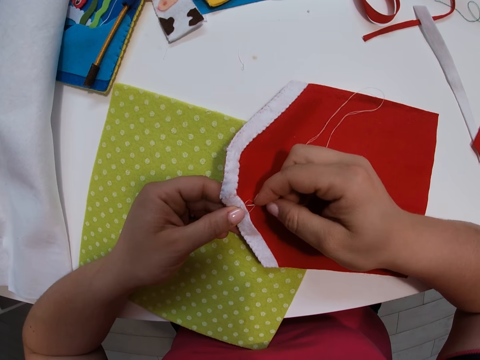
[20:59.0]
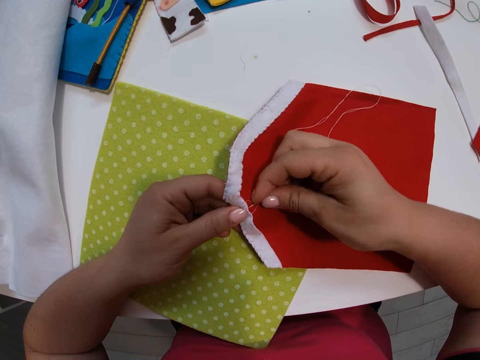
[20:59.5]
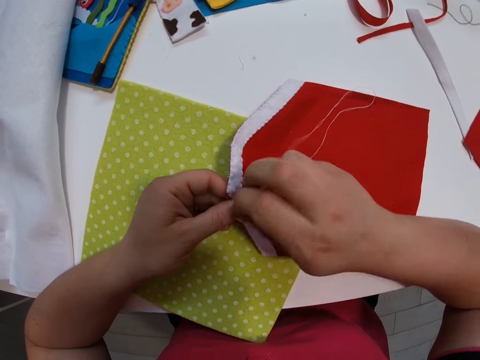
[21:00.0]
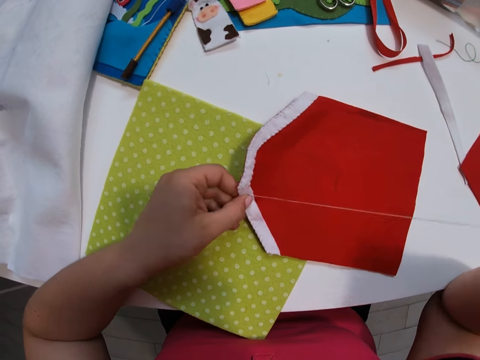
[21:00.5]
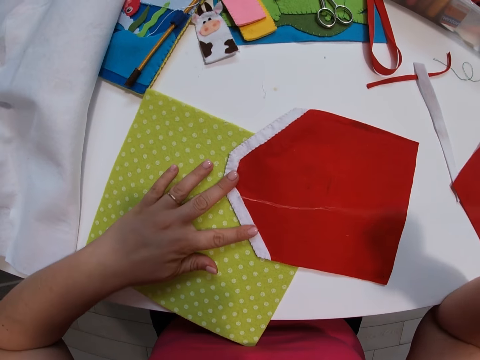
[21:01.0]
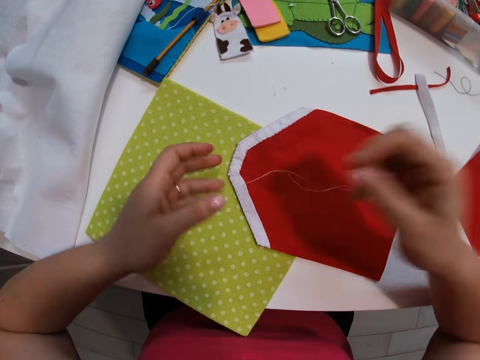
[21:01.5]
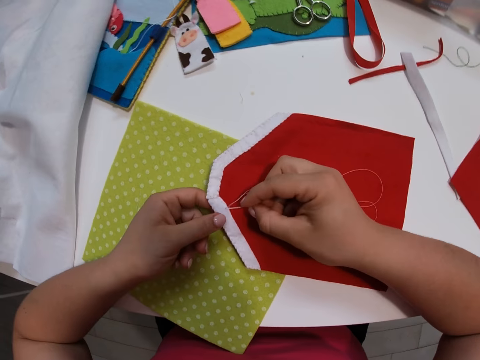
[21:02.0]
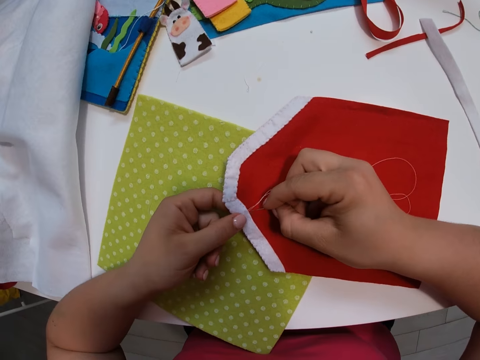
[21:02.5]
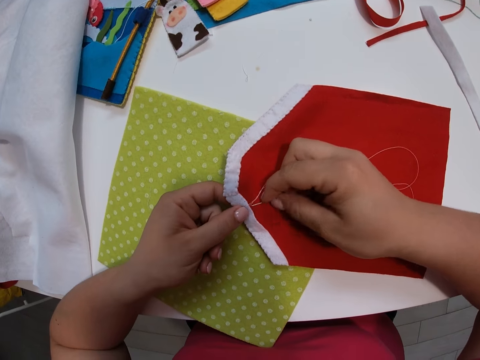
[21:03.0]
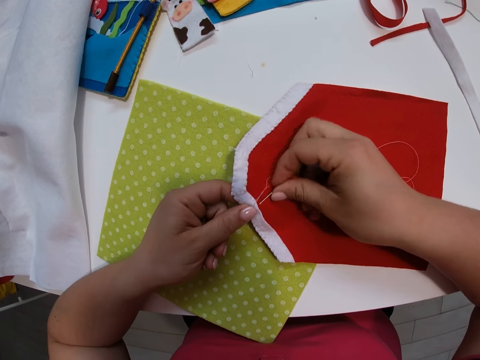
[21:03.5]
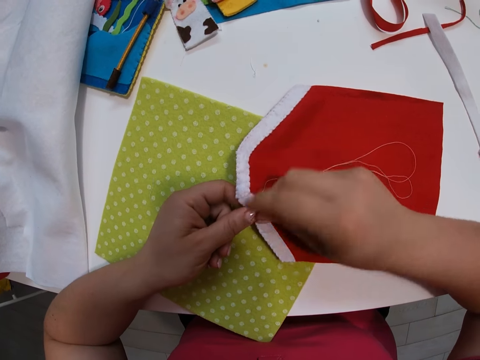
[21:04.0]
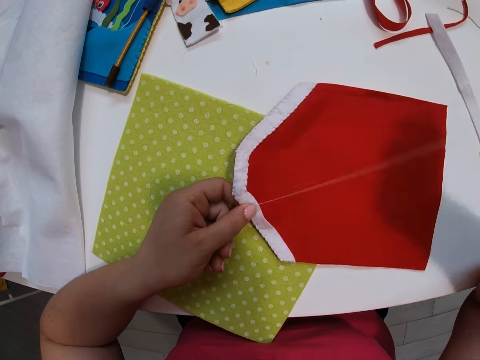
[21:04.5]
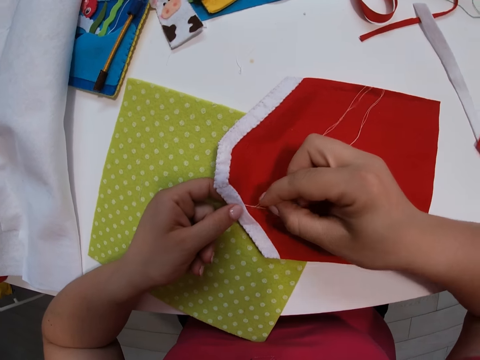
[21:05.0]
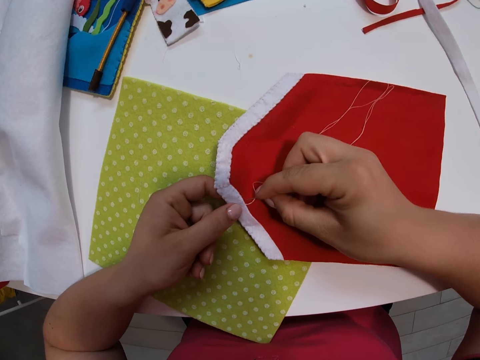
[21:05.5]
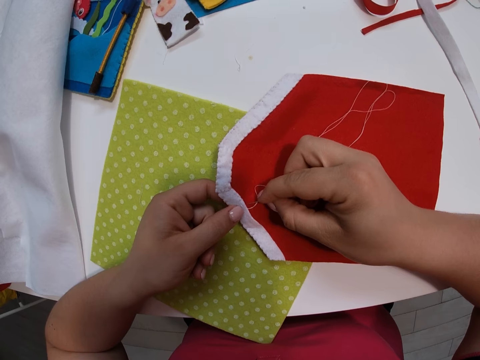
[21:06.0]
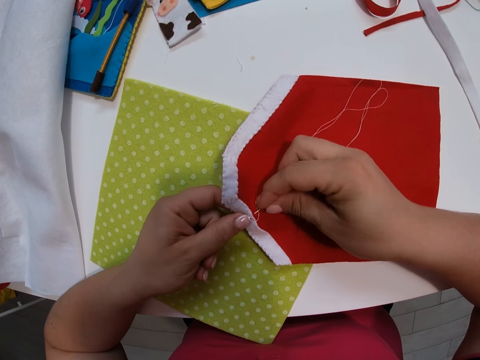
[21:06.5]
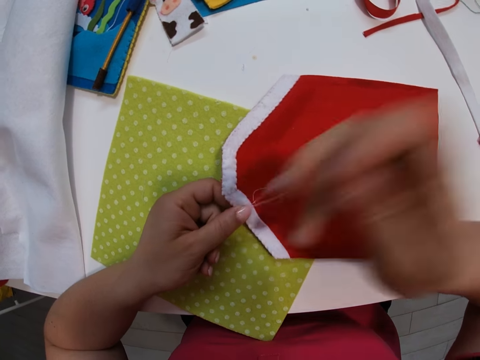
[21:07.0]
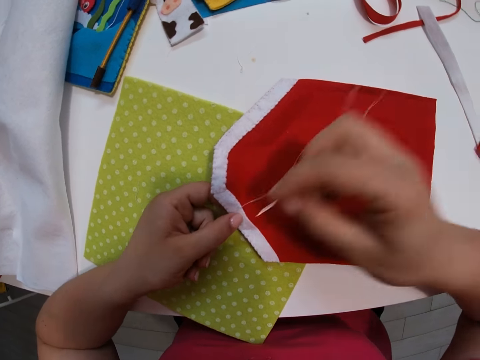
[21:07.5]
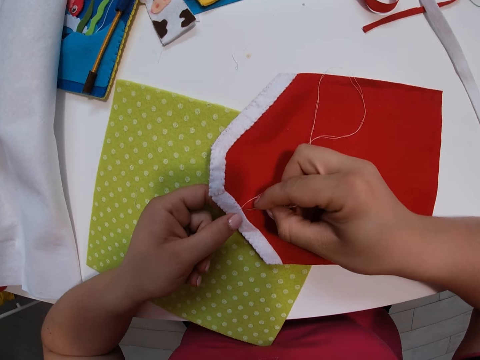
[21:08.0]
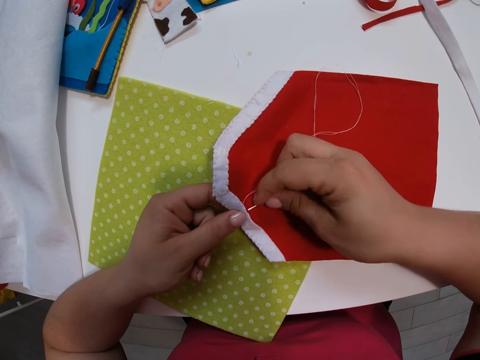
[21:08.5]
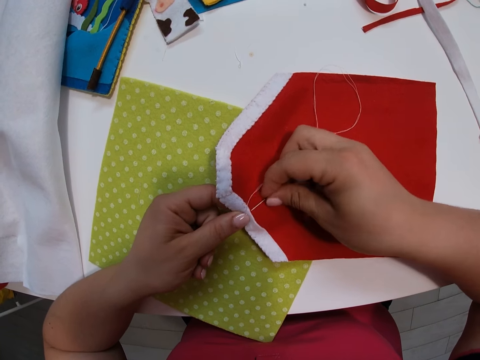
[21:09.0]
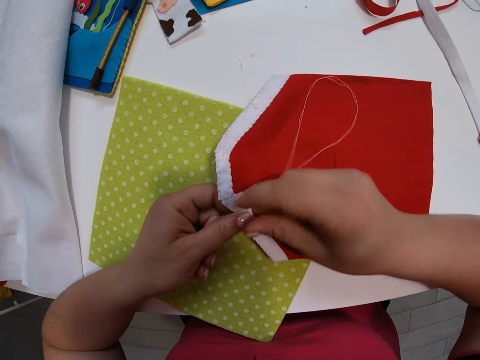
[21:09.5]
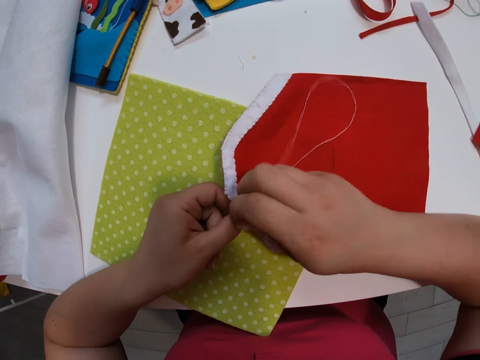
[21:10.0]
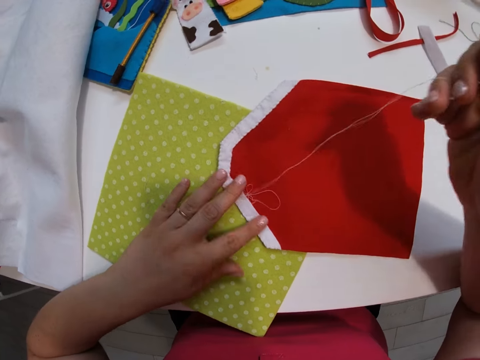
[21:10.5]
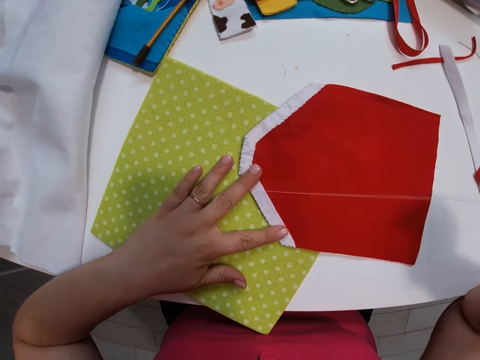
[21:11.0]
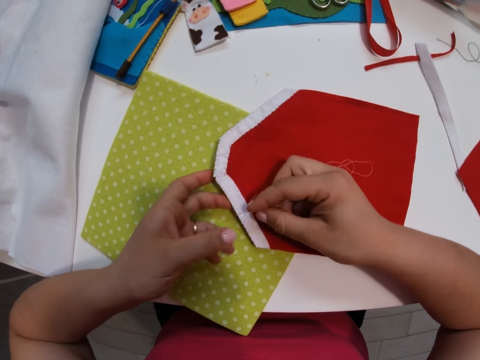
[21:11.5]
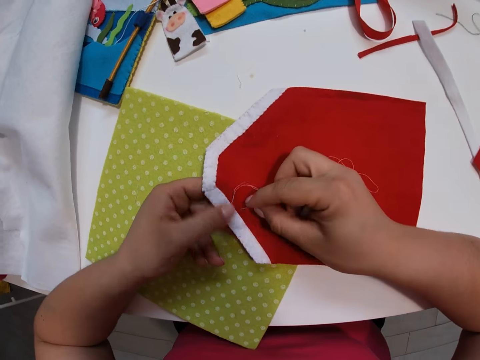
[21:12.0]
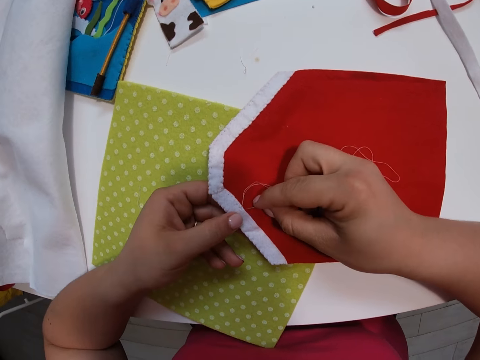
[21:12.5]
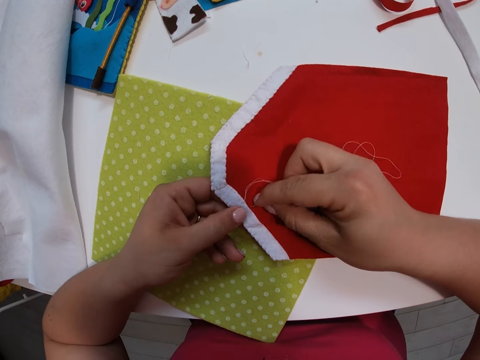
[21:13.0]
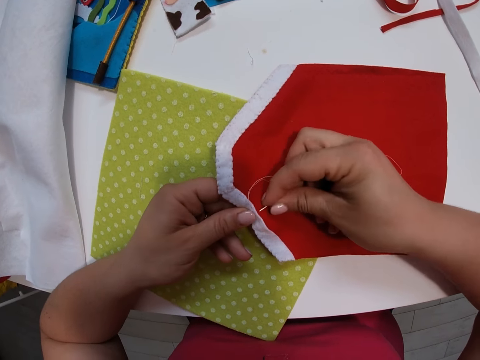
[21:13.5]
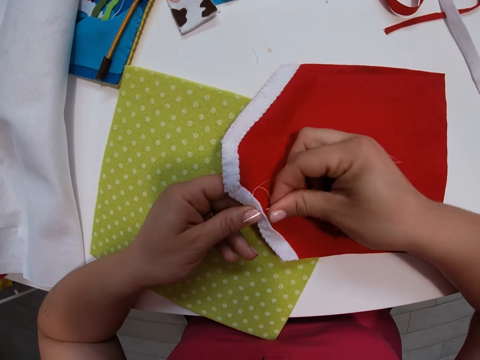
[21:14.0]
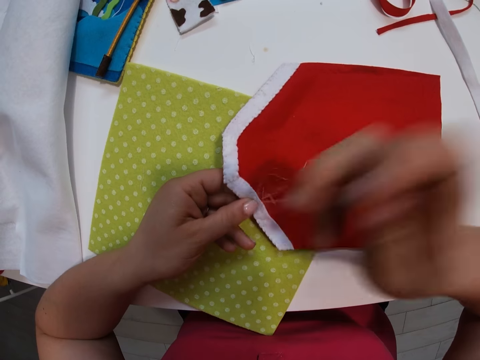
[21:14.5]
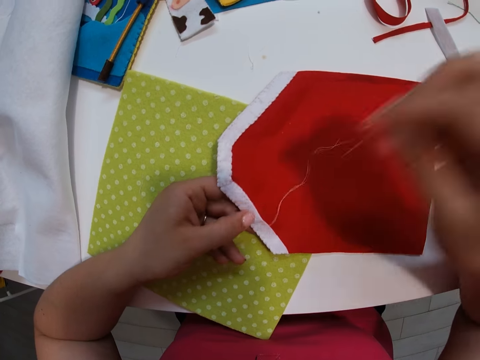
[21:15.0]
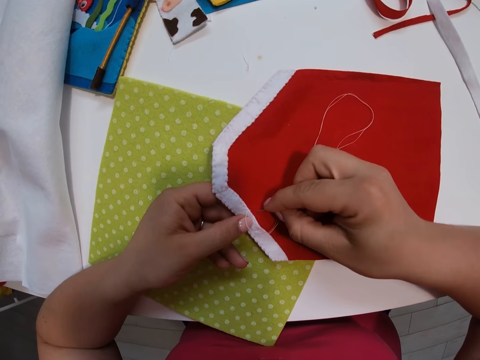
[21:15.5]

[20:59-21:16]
The camera wearer spreads the small white fabric with her left hand. She touches the cloth. She continues sewing the small white fabric and the small red fabric together with the needle and thread. She spreads the small white fabric with her left hand. She touches the cloth. She continues sewing the small white fabric and the small red fabric together with the needle and thread.

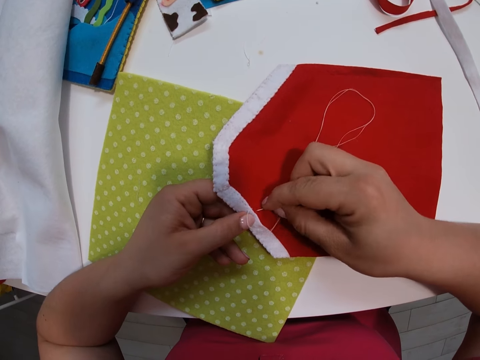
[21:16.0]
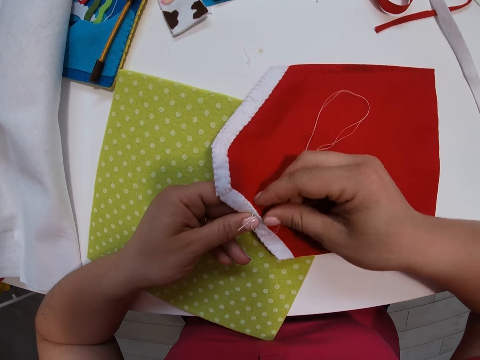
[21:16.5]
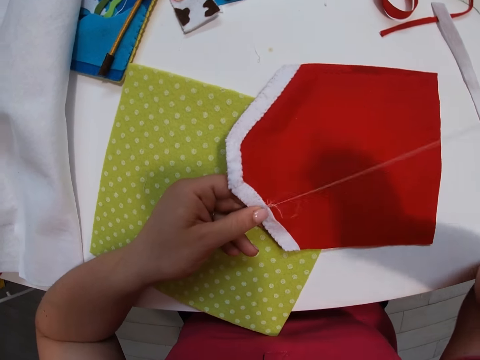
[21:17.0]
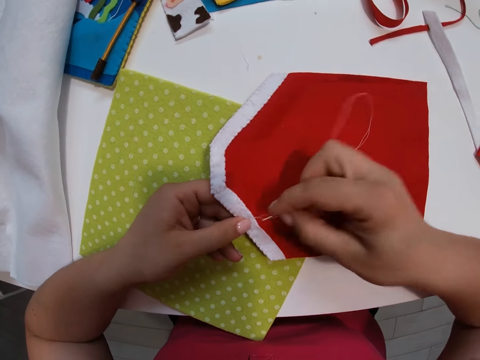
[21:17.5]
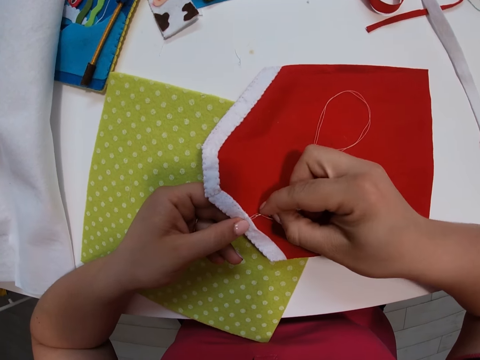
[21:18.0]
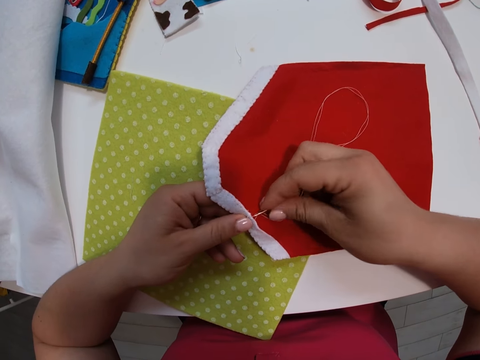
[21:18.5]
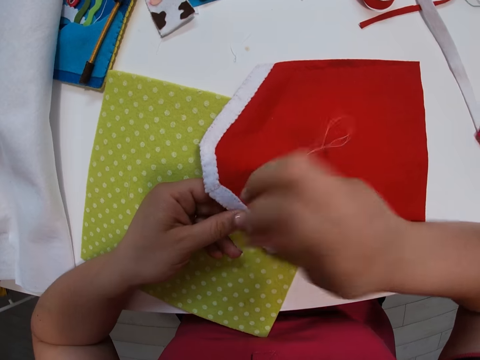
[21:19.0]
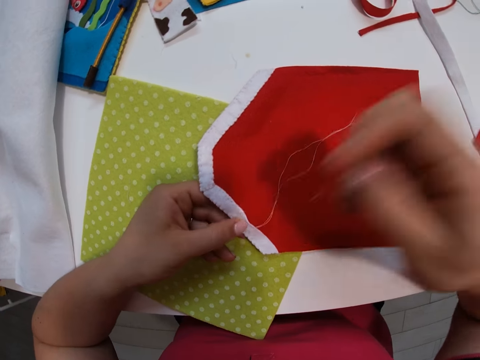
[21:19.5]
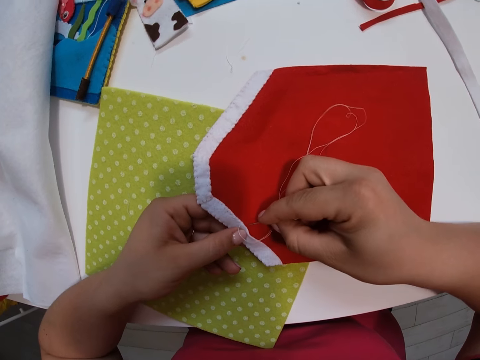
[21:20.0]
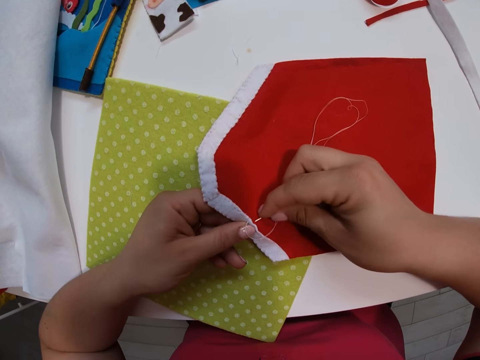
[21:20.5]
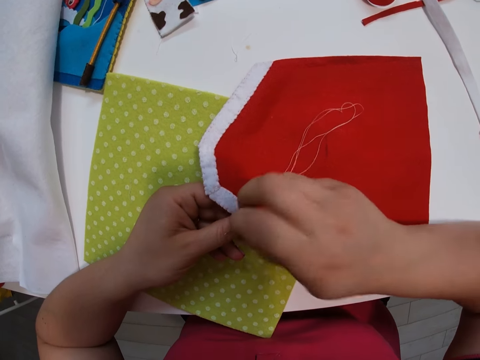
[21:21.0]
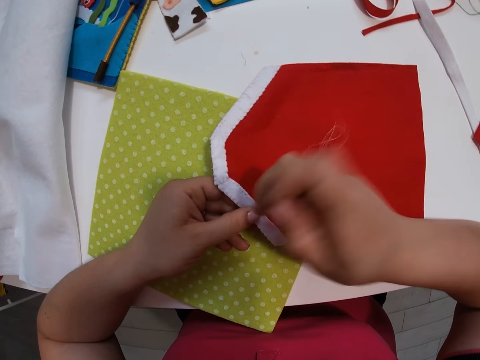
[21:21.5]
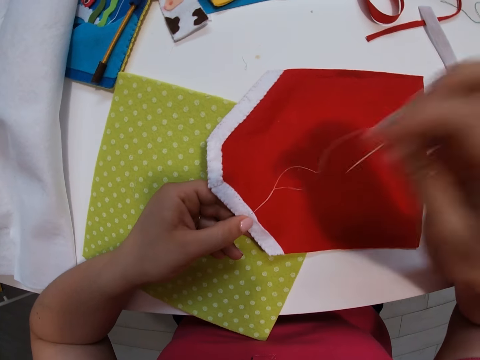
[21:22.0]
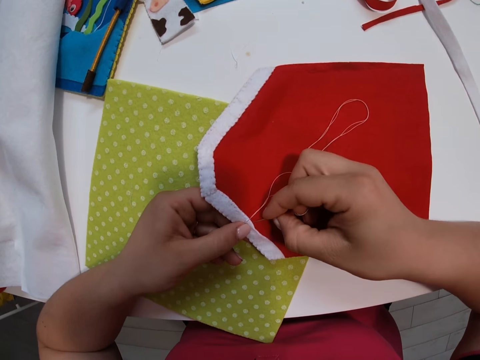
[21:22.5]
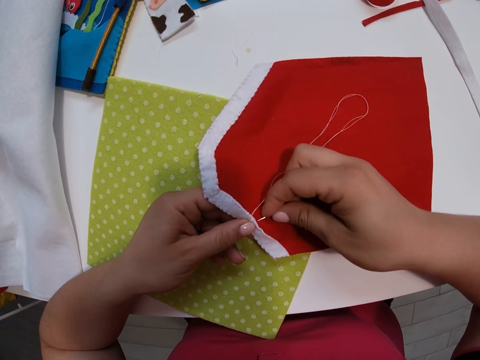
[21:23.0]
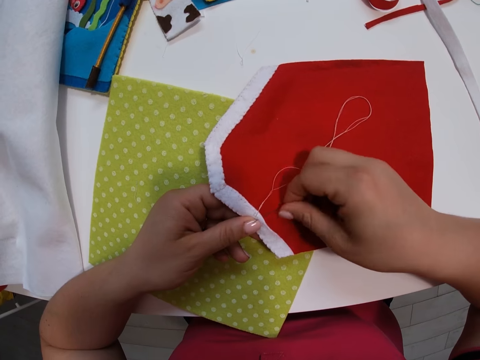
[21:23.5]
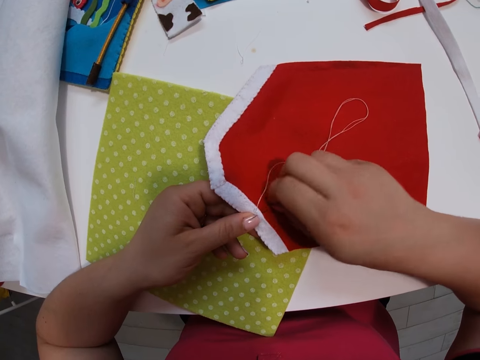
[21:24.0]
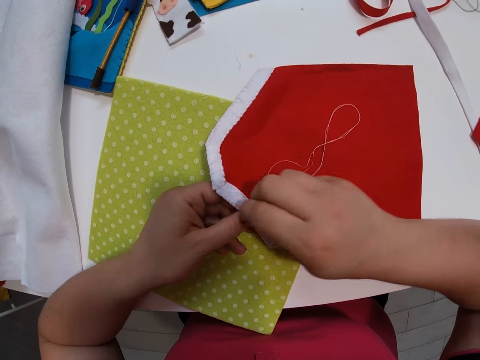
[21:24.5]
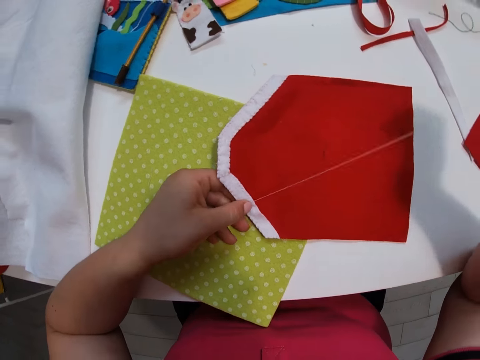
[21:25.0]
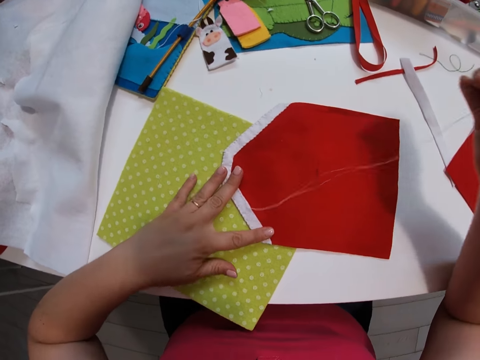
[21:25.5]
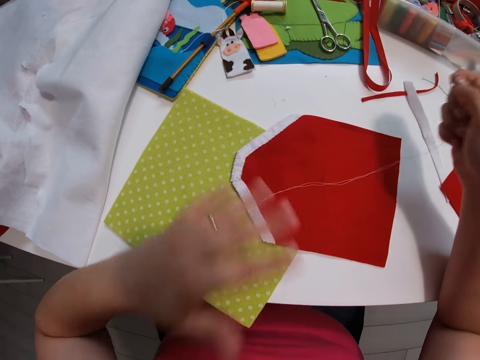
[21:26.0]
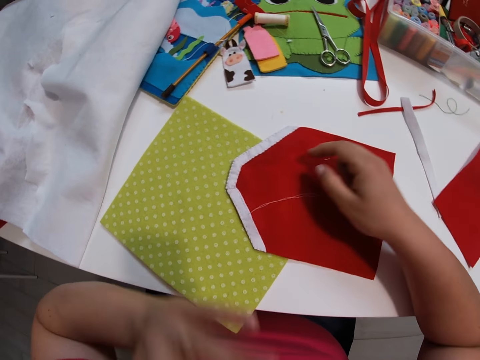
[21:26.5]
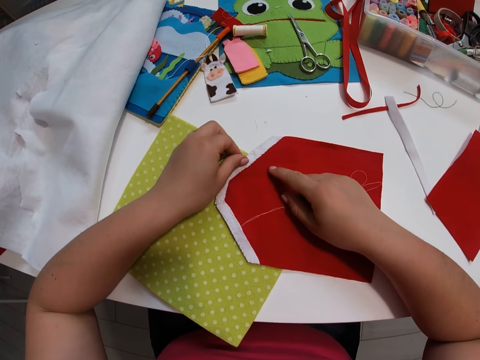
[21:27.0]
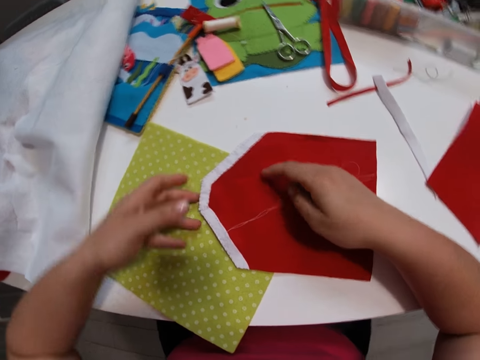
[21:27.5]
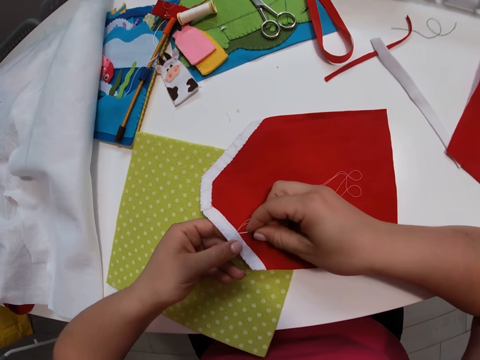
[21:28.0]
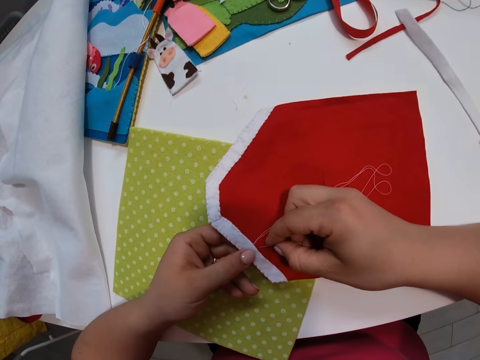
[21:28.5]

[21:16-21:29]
The camera wearer spreads the small white fabric with her left hand again. She touches the cloth. She waves the hand. She removes dirt from the small white fabric. She throws a string away. She continues sewing the small white fabric and the small red fabric together with the needle and thread.
